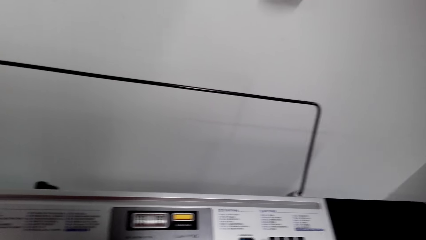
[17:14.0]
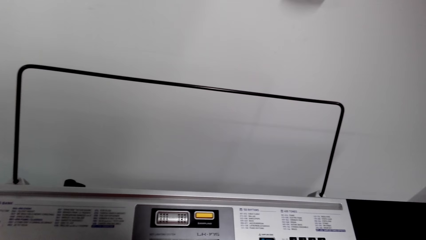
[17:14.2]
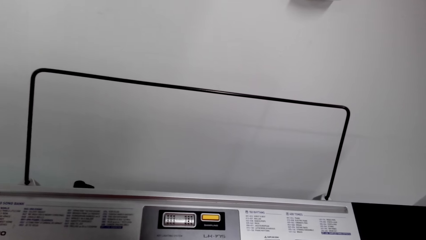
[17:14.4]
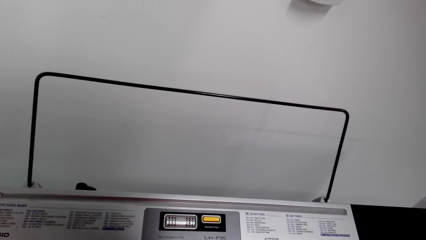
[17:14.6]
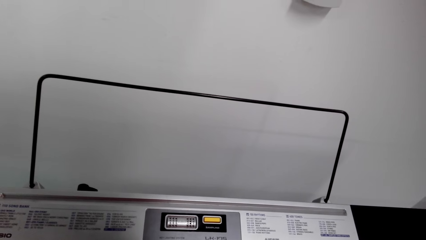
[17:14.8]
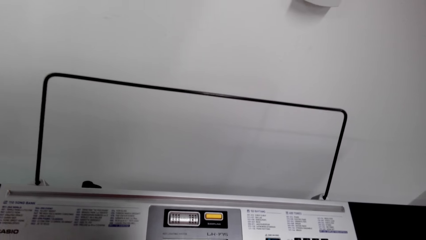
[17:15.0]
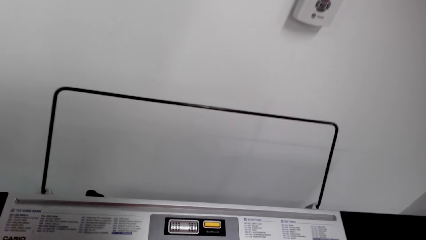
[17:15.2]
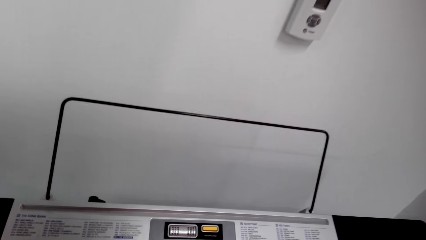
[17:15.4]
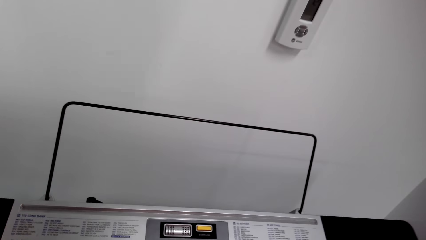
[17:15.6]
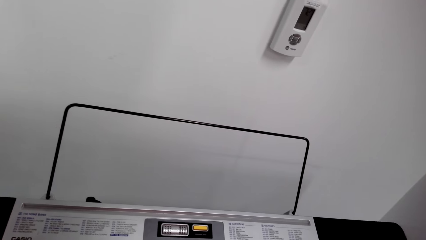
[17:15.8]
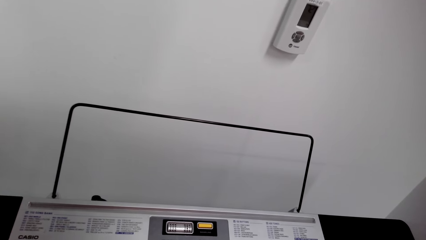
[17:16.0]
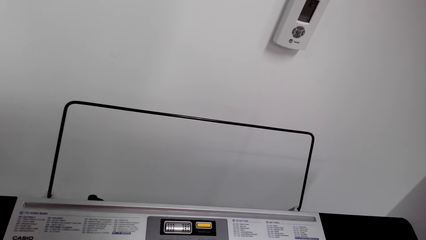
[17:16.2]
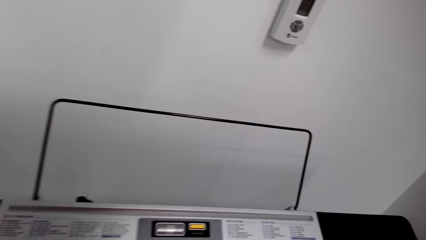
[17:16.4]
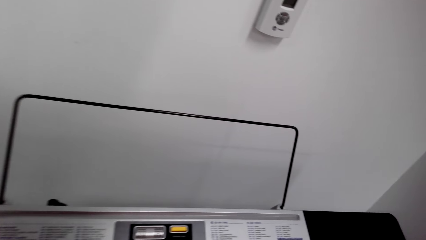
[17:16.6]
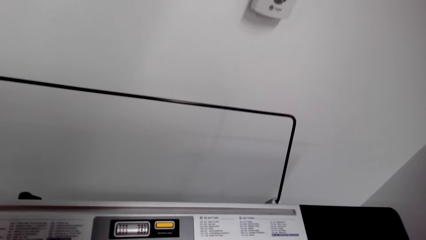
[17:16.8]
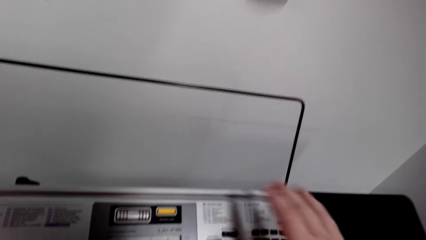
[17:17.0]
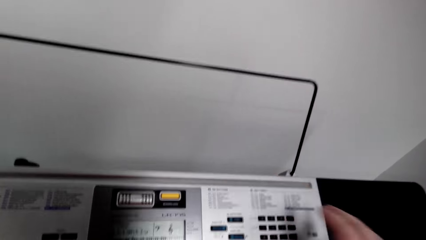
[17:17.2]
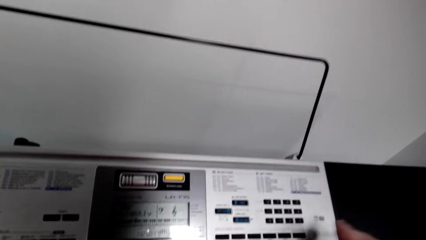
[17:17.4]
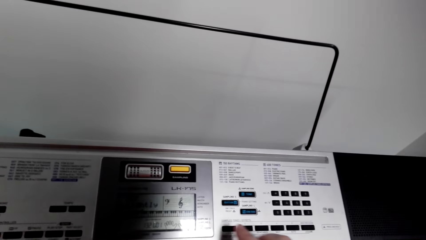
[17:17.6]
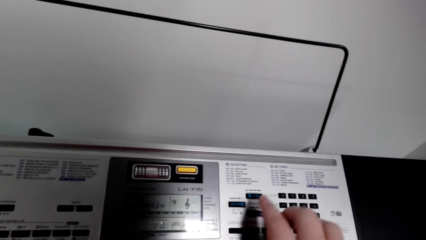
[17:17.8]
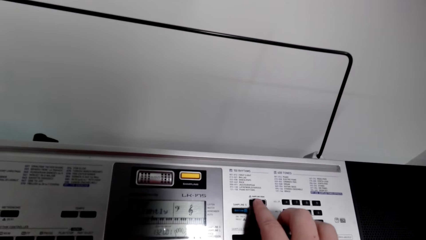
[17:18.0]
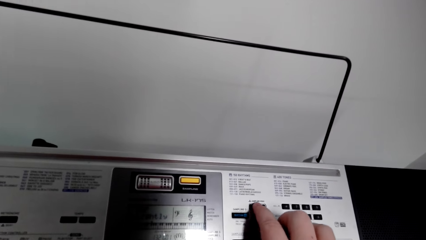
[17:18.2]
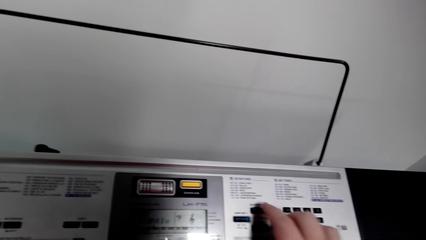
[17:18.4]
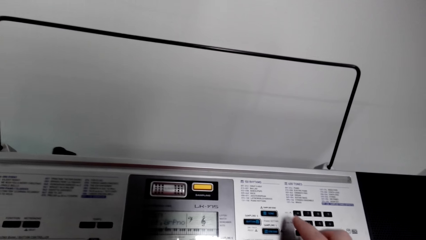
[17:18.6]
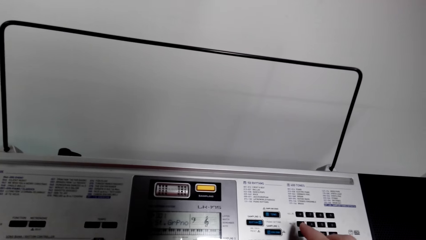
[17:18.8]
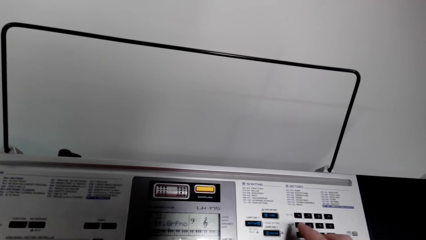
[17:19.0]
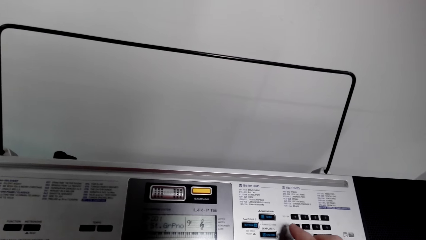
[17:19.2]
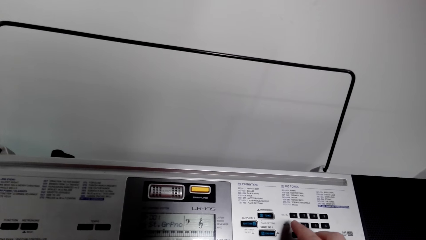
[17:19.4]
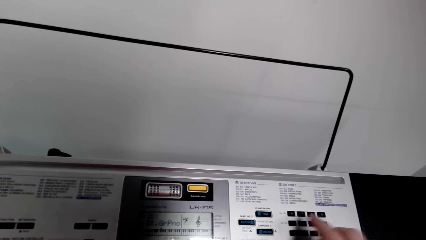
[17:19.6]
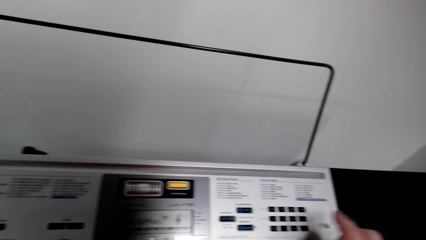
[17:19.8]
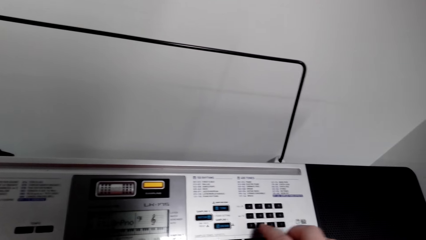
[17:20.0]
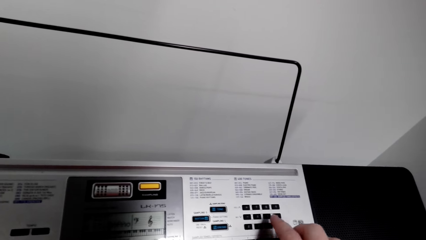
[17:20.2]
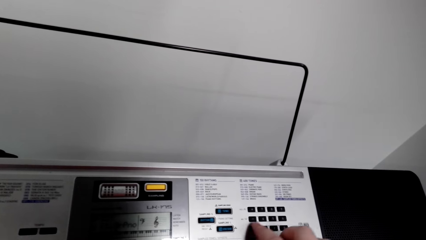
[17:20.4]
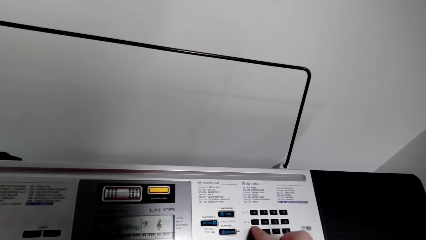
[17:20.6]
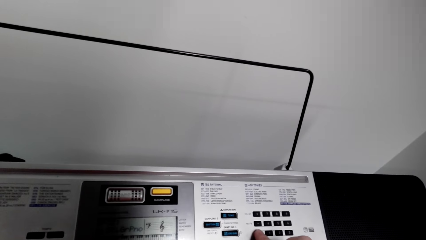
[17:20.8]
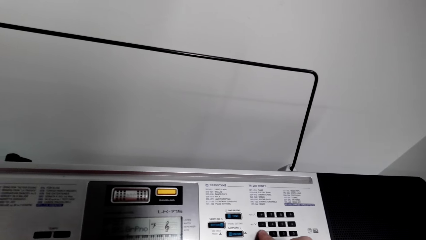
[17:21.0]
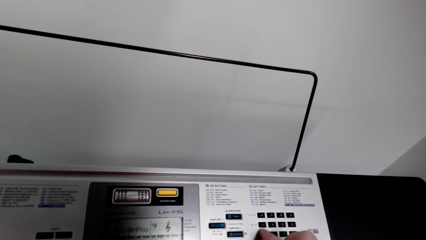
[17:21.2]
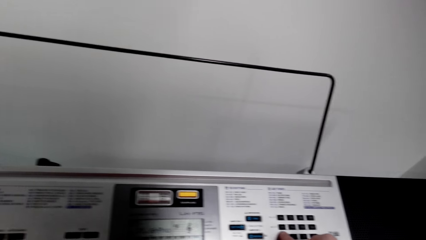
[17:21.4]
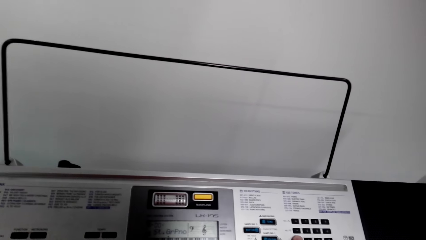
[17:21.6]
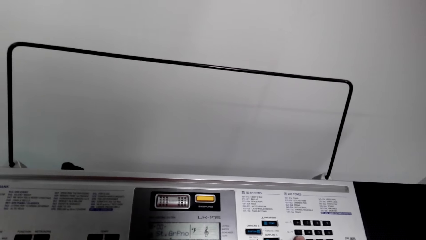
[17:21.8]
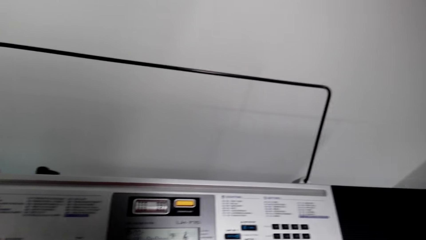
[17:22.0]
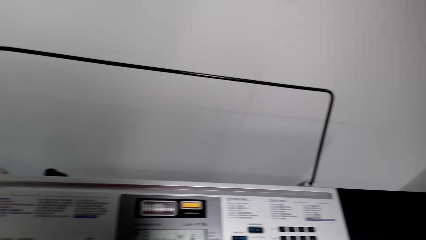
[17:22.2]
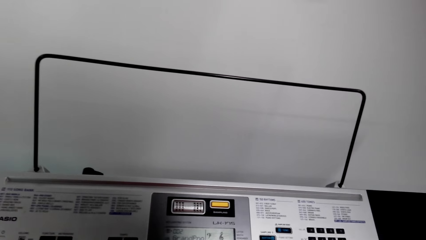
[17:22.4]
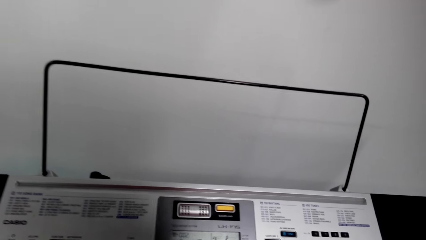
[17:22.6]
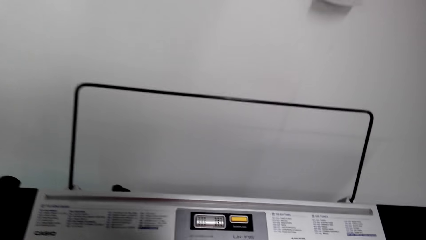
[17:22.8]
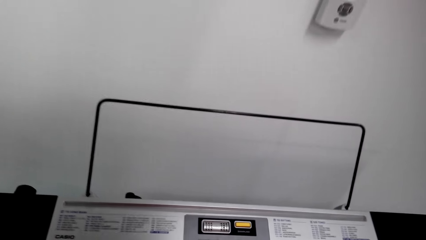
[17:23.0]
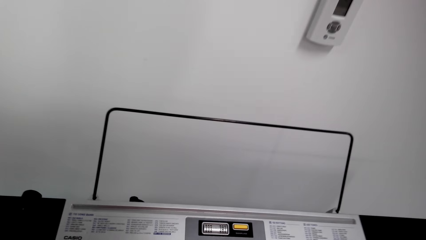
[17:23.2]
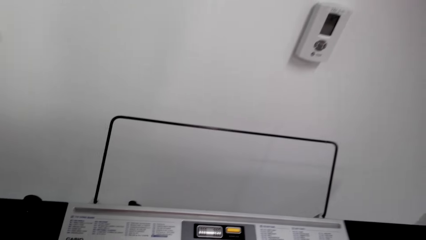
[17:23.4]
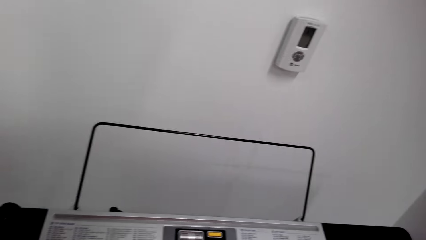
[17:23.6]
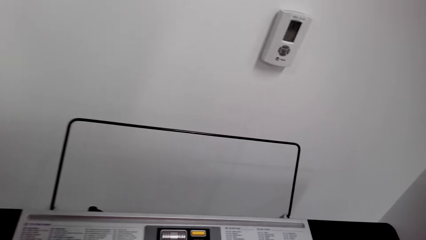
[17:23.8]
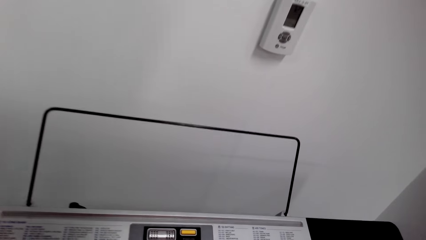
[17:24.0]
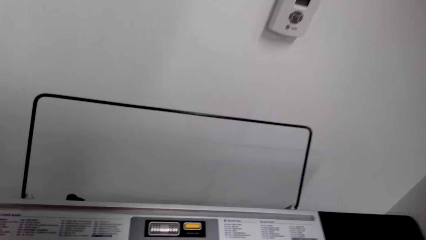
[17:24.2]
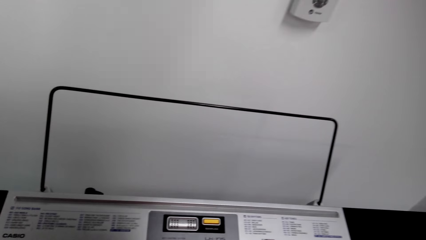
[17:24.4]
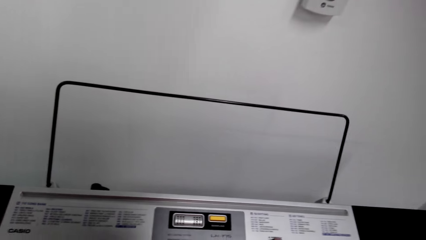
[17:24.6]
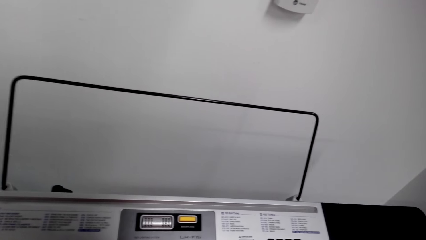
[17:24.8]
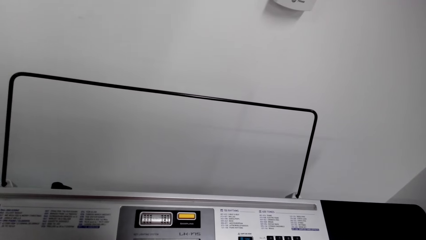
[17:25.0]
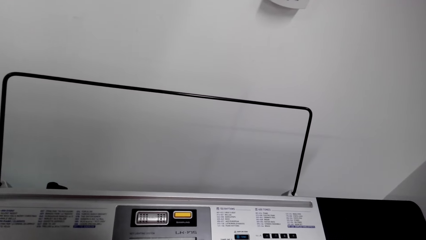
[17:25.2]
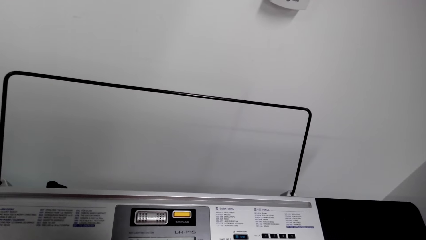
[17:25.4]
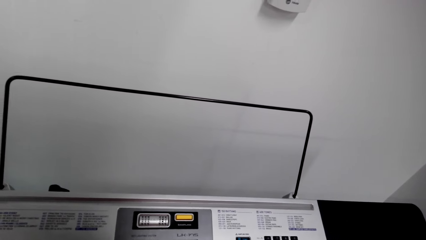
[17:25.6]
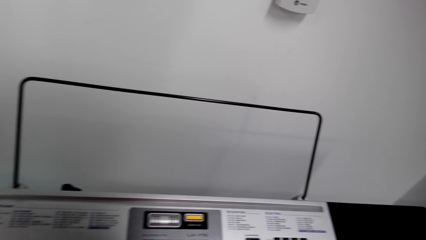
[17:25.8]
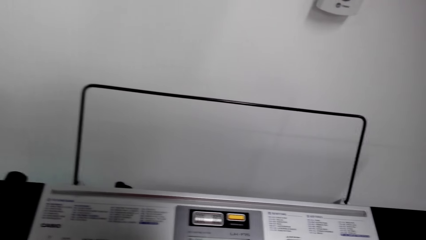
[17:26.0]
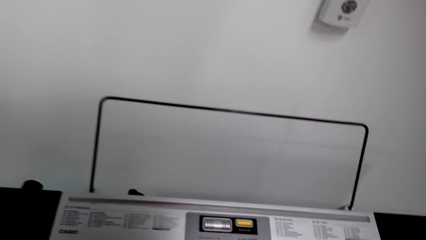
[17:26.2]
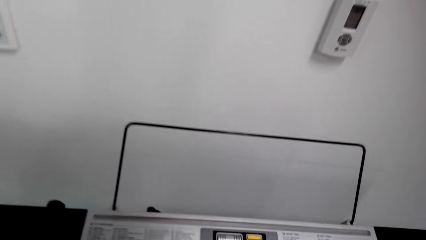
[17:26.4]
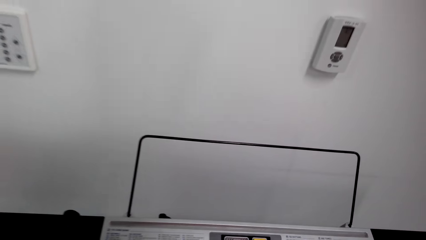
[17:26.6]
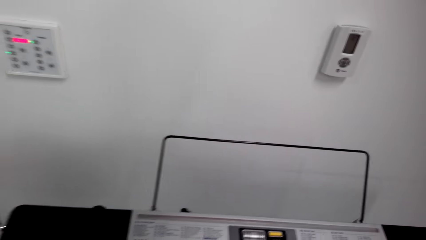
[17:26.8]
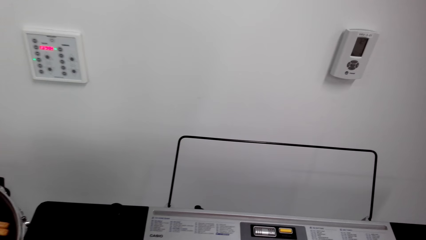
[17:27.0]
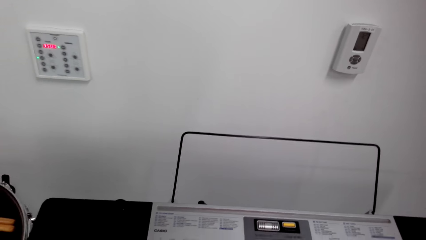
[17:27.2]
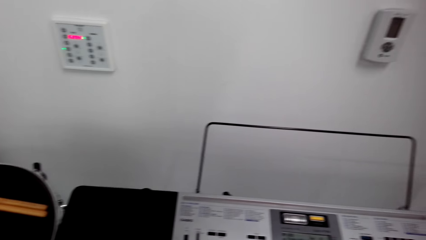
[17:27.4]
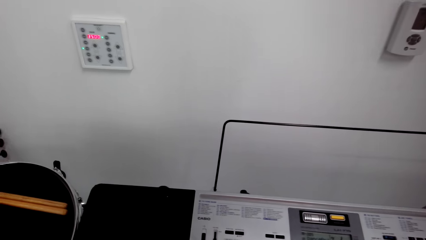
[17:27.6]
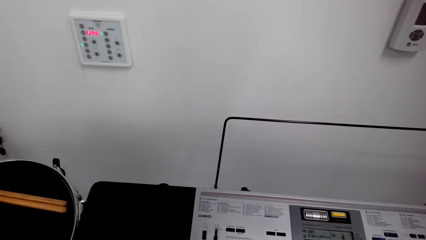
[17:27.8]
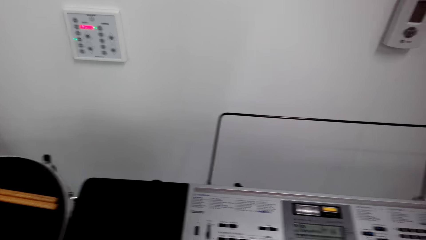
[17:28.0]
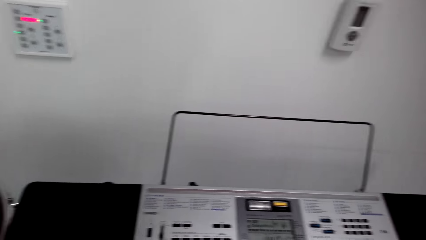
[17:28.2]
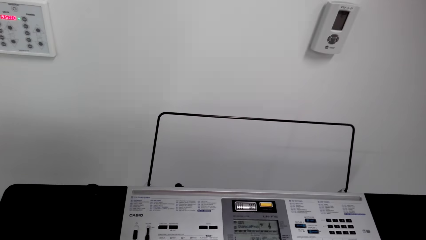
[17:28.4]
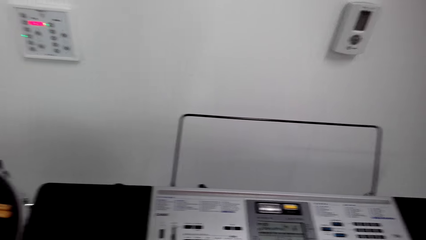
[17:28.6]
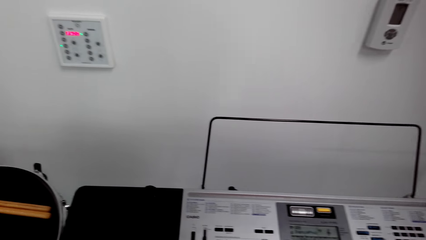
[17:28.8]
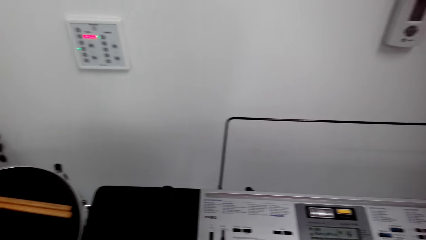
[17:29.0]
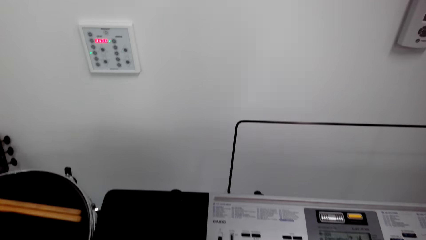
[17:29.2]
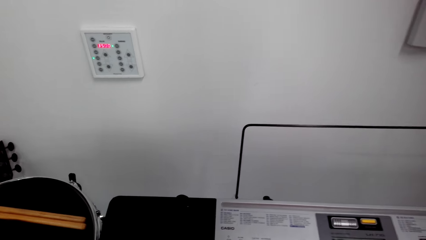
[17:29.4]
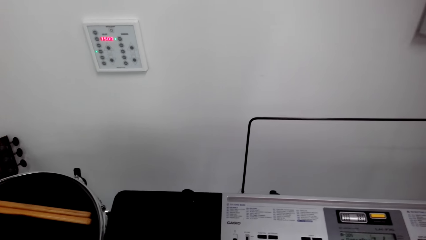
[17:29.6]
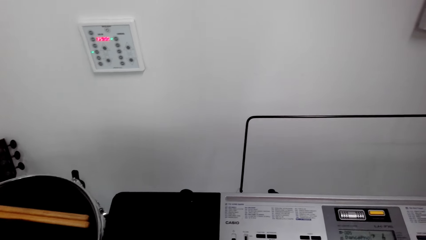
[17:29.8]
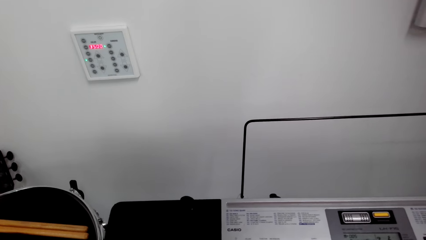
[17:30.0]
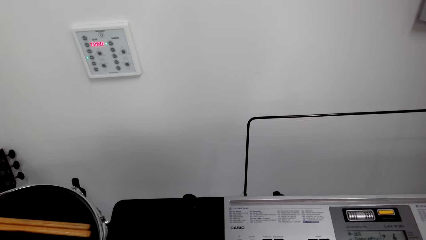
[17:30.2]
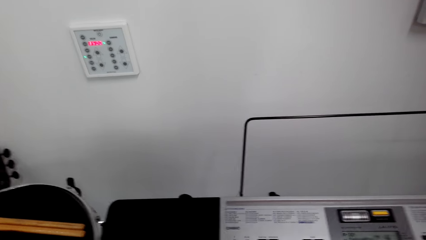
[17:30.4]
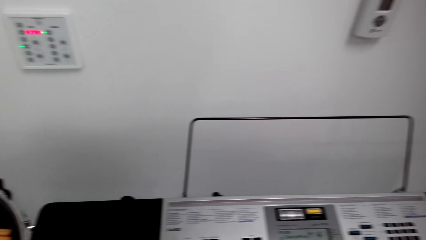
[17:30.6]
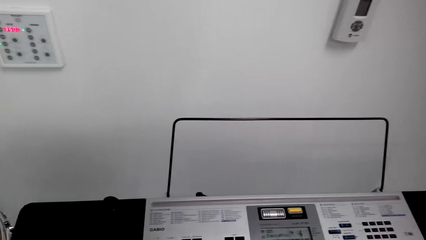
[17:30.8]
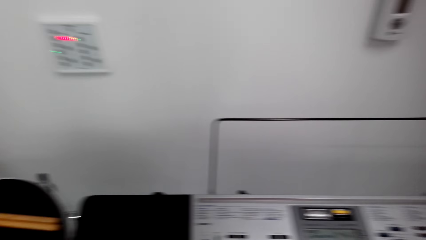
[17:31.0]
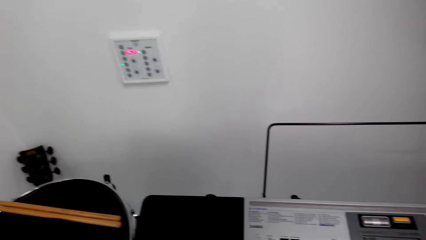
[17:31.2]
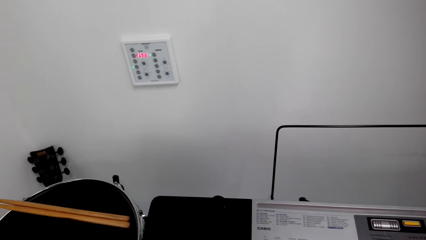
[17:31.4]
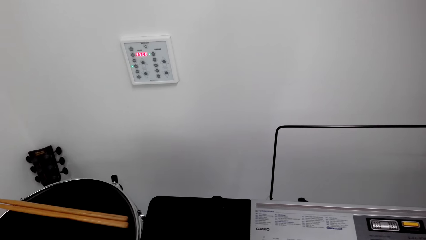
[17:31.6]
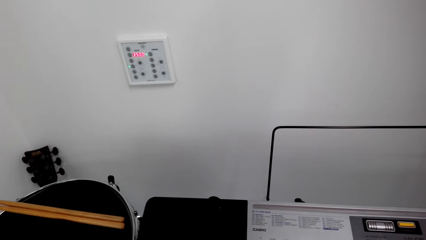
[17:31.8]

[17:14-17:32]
The camera wearer looks around the piano. They play the piano. They press keys on the keyboard. They play the piano.
